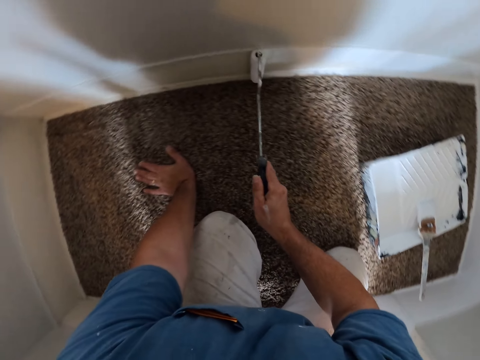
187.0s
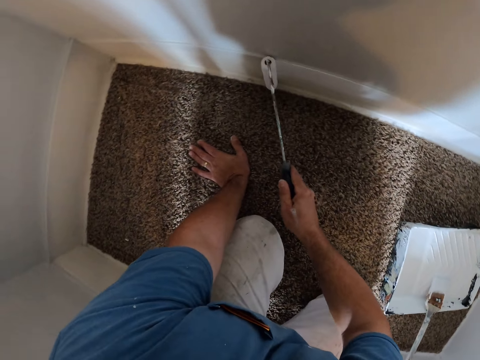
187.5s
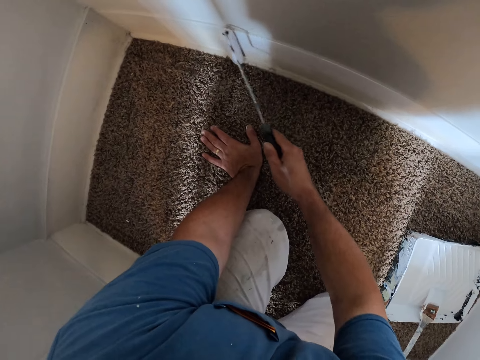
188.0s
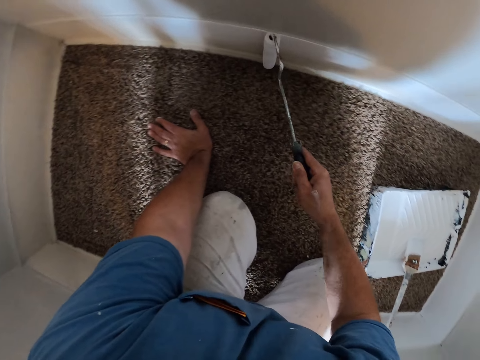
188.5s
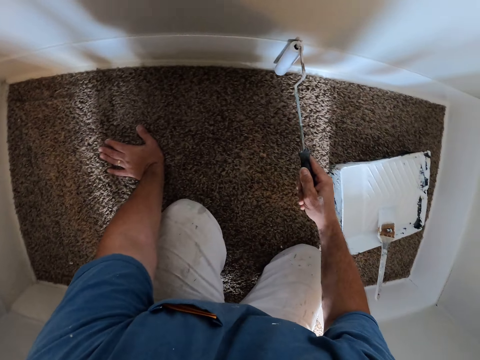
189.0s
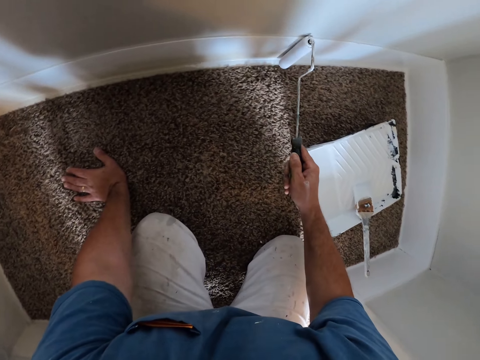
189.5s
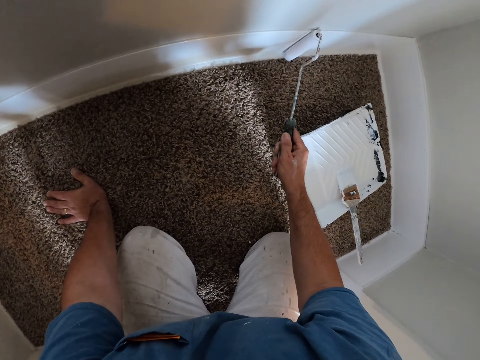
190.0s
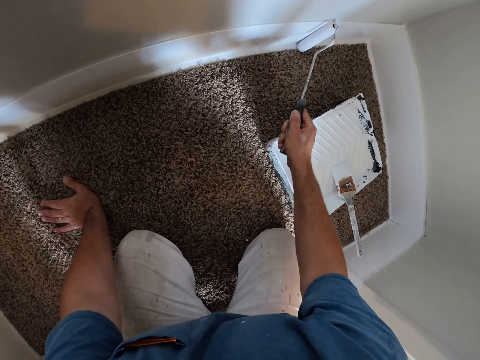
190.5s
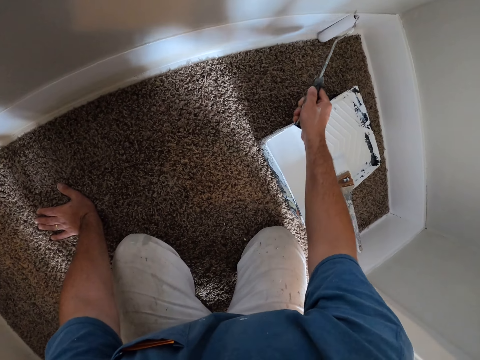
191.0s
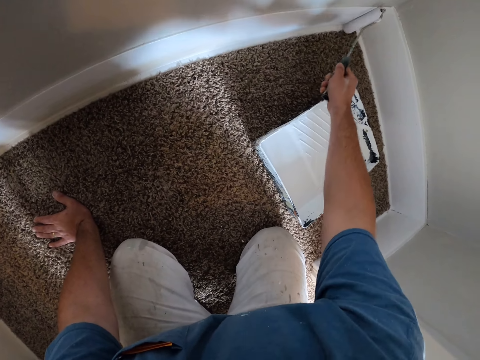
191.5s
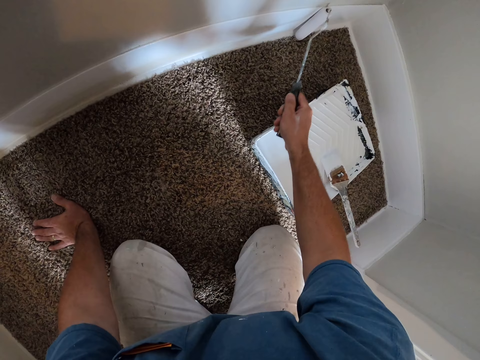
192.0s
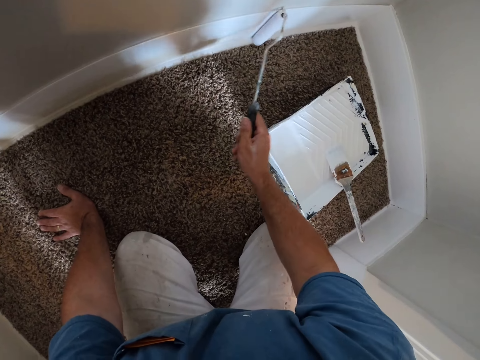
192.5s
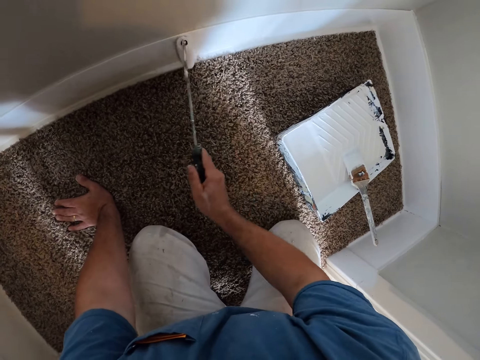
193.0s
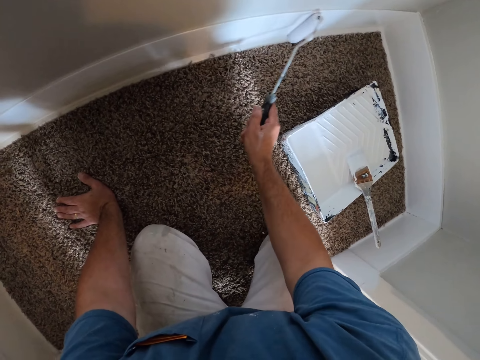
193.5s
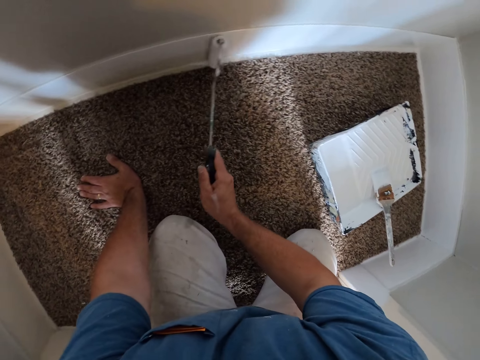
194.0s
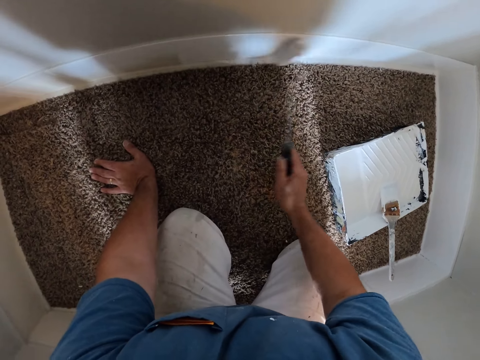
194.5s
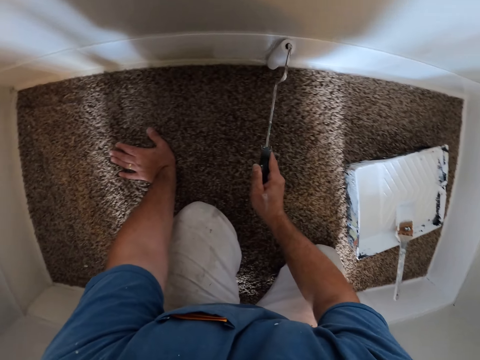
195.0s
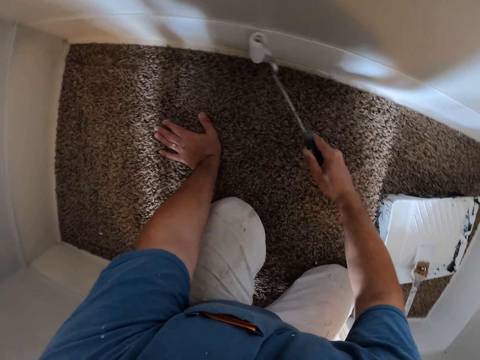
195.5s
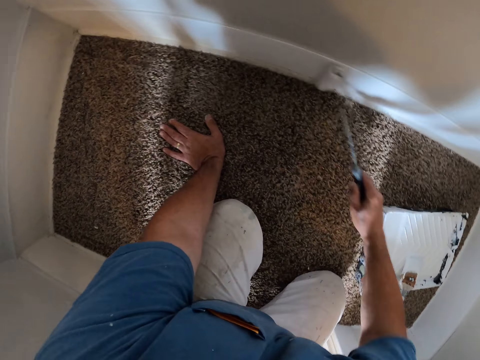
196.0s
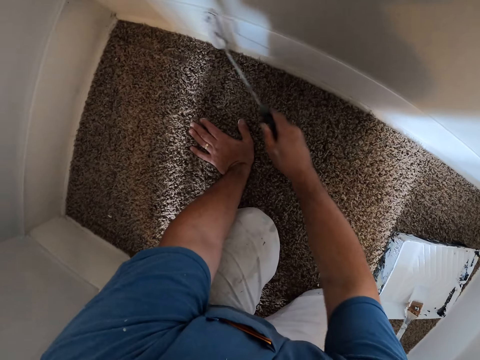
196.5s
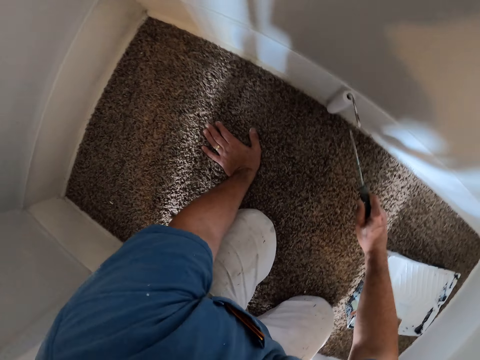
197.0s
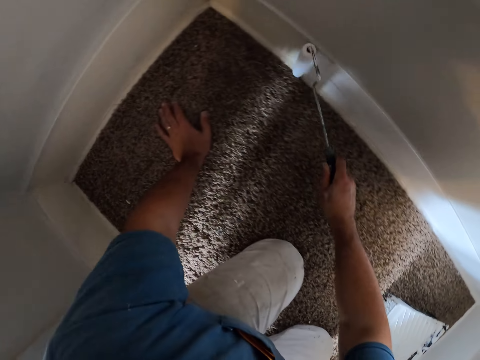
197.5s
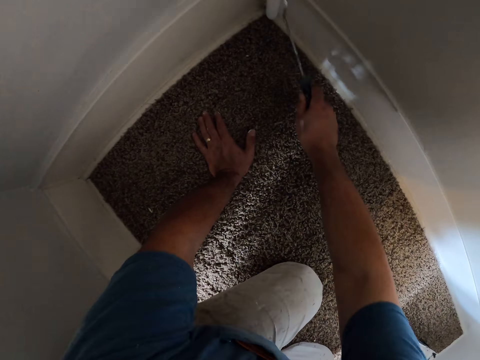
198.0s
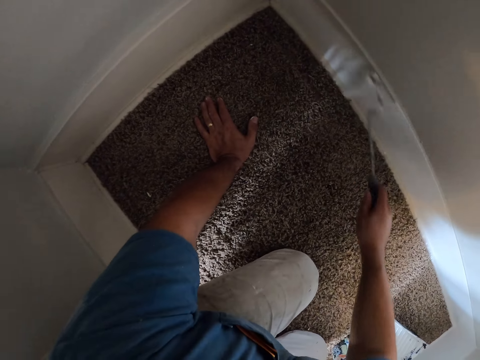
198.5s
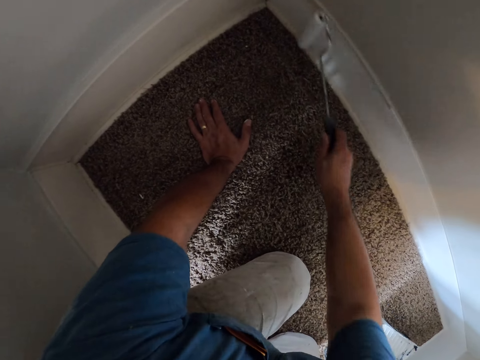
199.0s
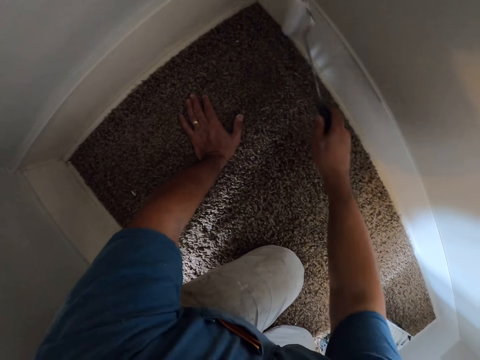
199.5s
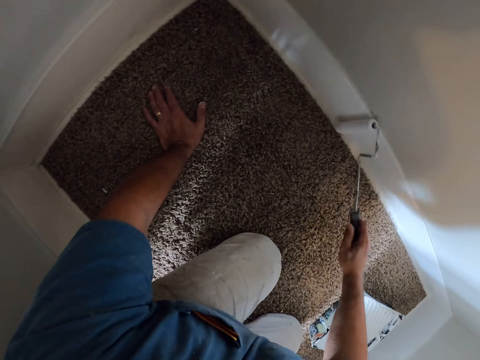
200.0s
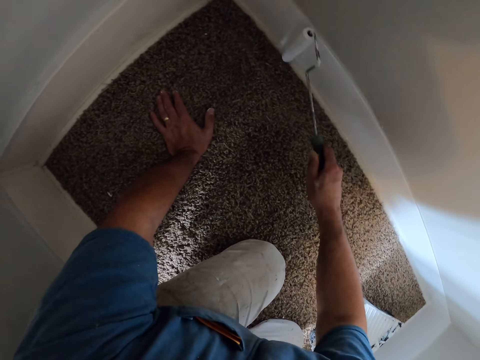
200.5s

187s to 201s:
The camera wearer moves the hand.

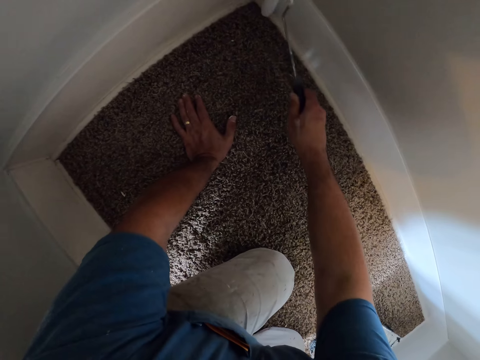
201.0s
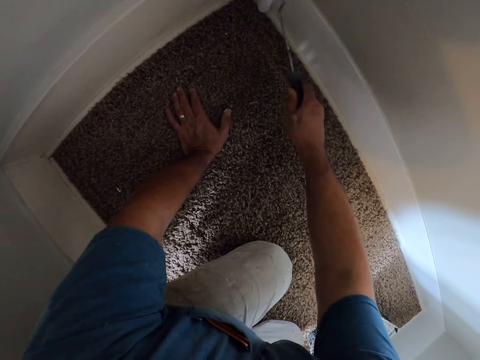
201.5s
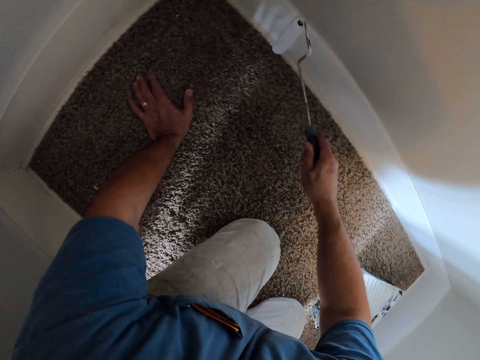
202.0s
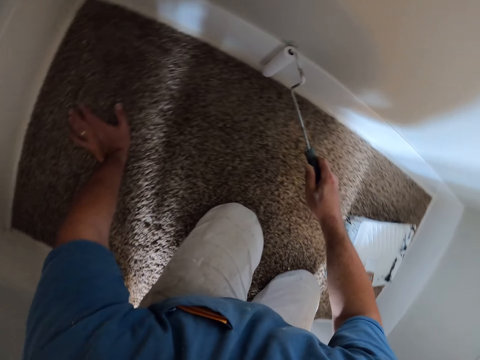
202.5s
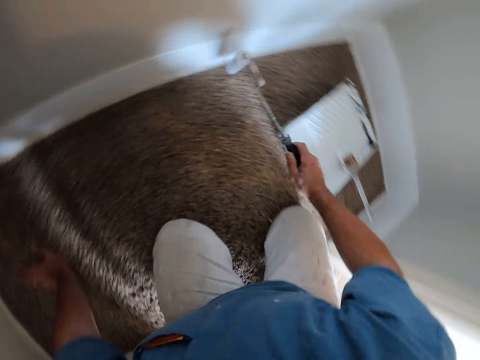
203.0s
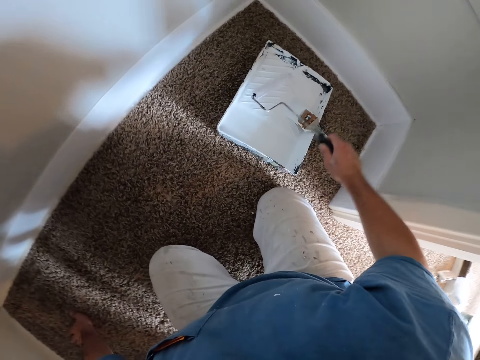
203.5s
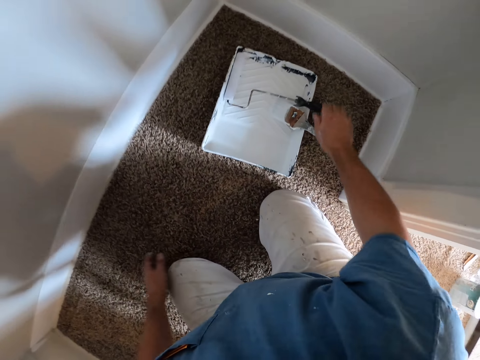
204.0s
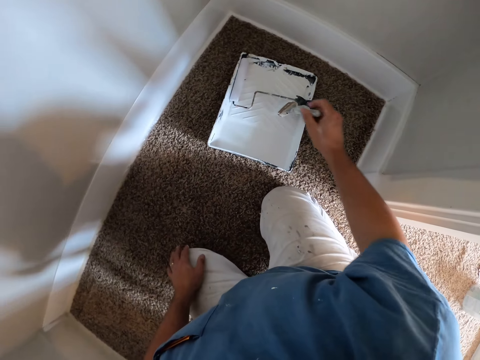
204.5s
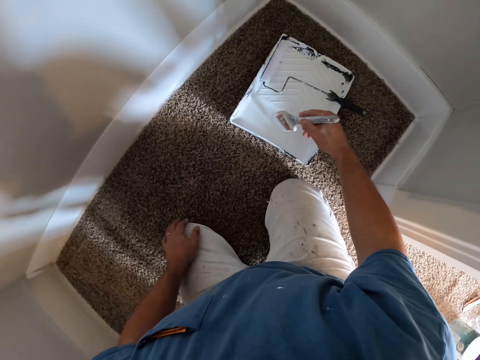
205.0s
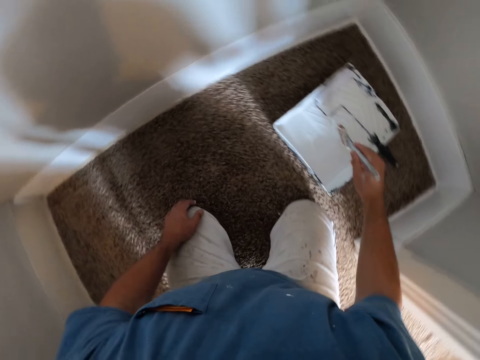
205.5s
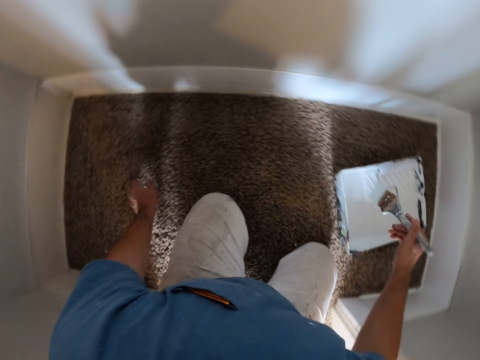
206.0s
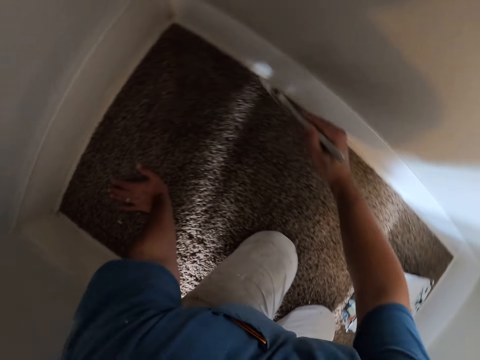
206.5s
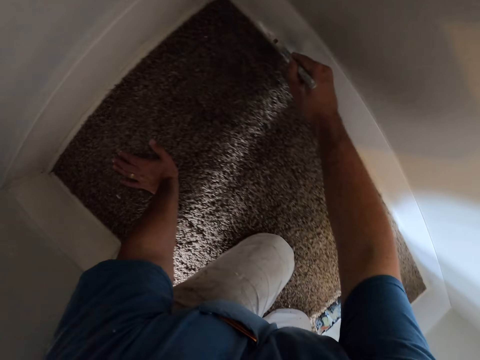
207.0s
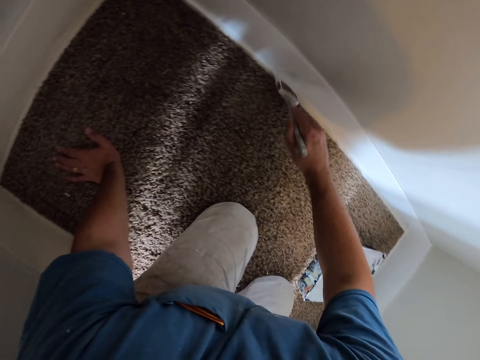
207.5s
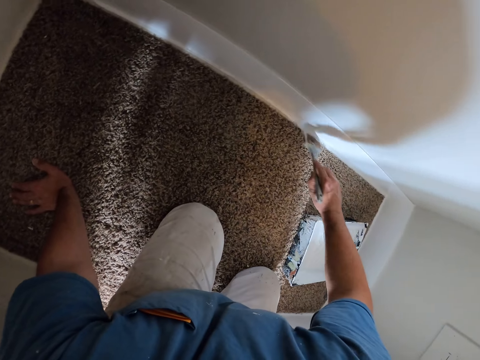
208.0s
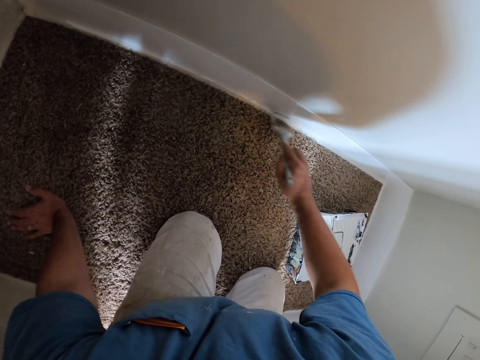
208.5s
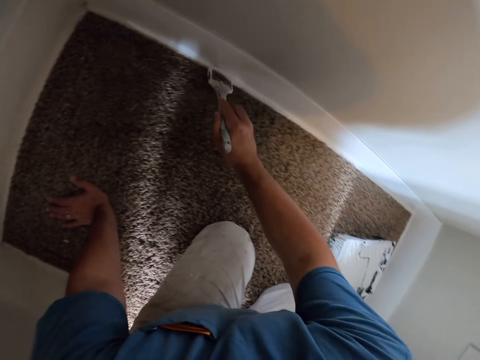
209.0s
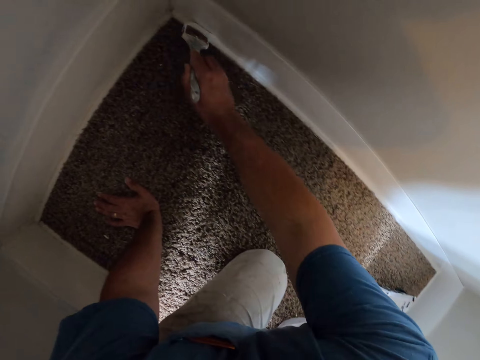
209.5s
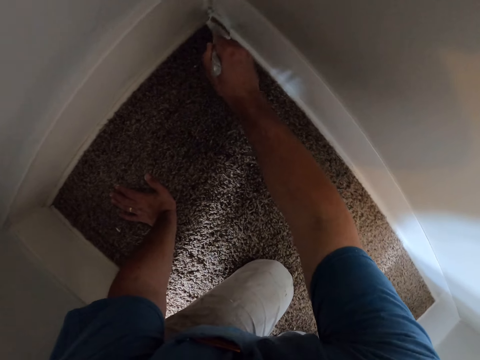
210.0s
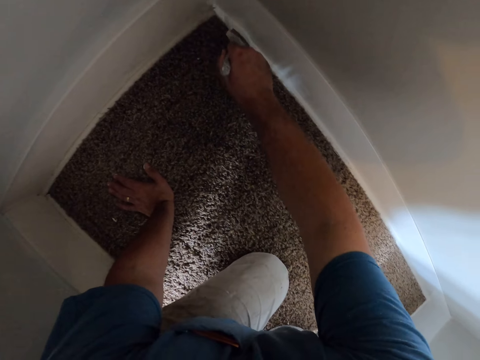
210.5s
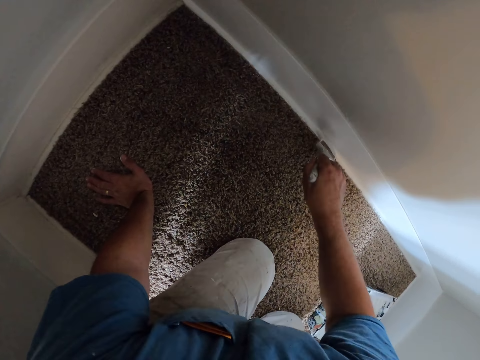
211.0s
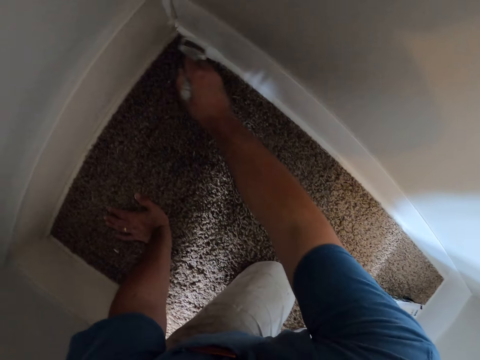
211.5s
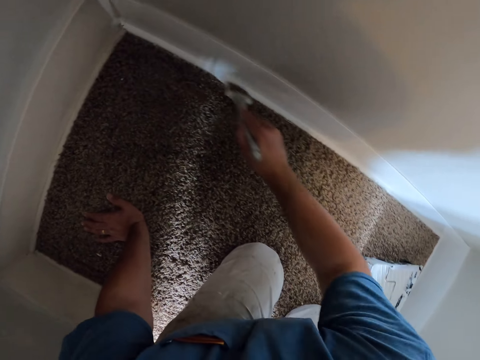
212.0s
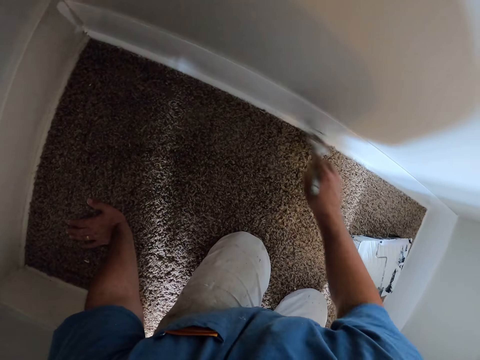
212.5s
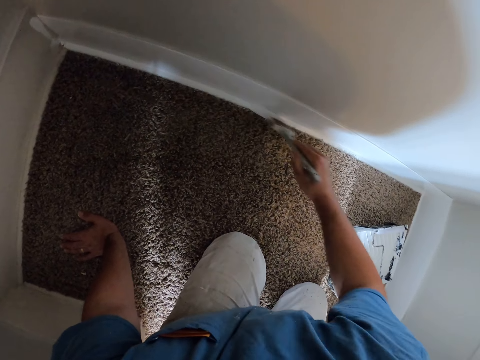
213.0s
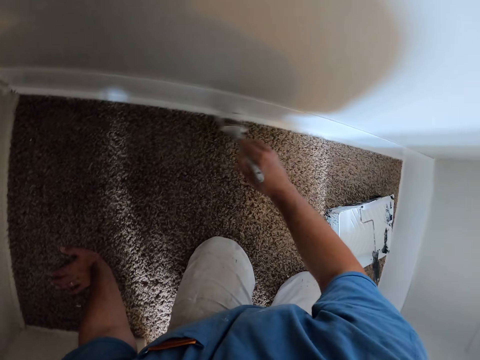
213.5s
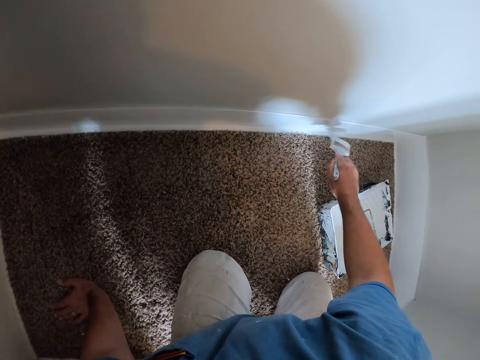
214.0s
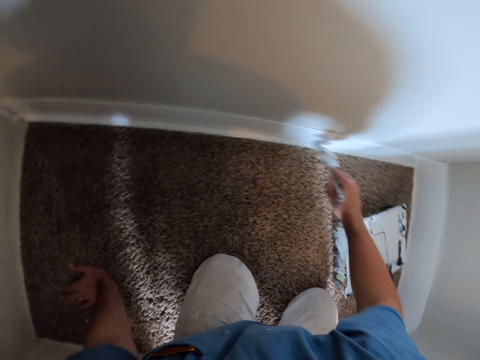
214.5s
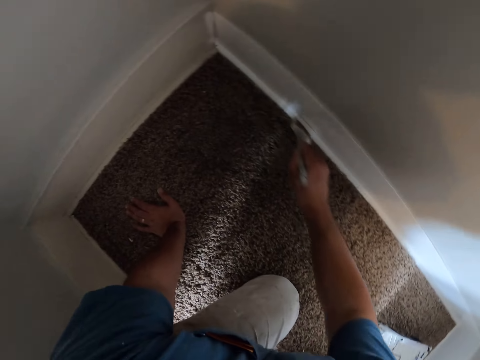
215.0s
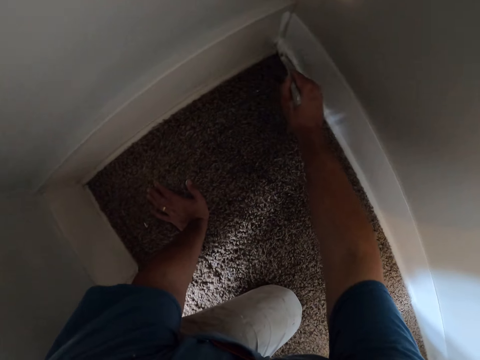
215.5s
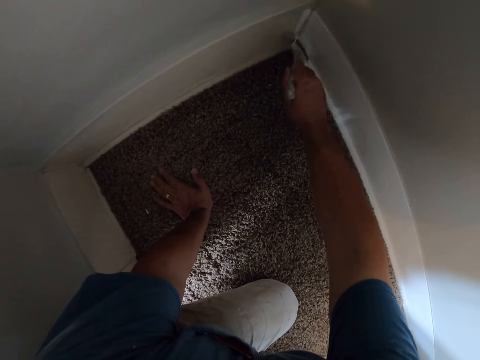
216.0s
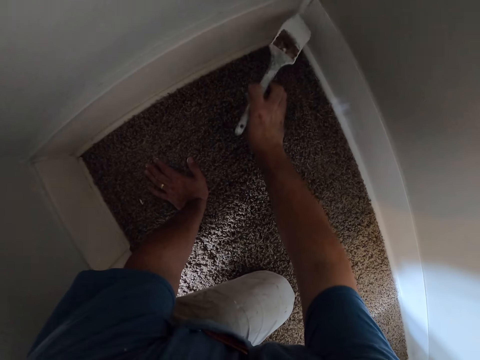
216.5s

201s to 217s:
The camera wearer drops the paint roller on the tray with his right hand. He picks up the paint brush from the tray with his right hand. He dips the paint brush in the paint container. He puts the hand on the floor. He paints a part of the wall with the paint brush.
